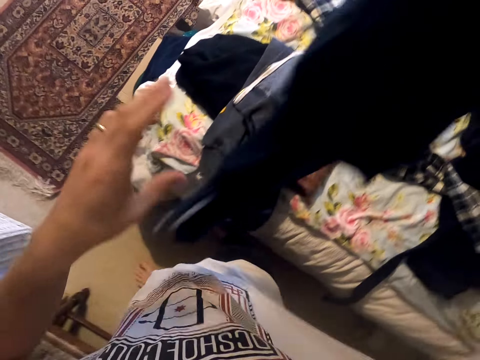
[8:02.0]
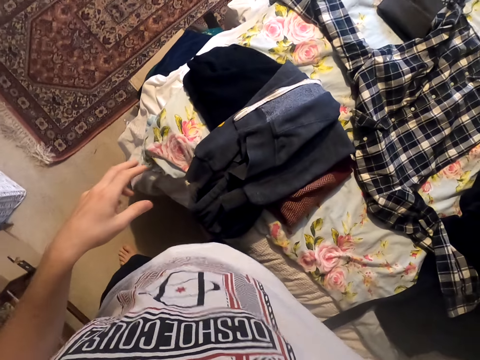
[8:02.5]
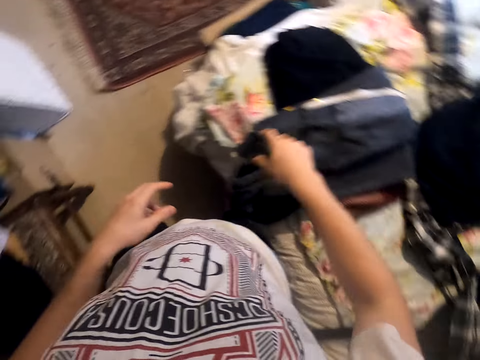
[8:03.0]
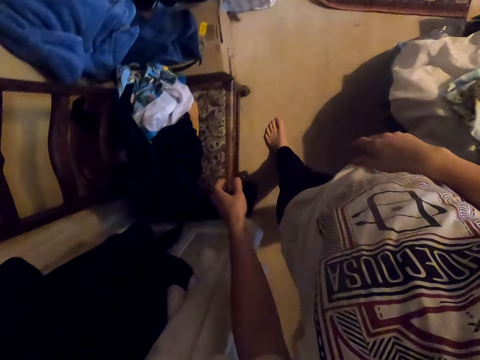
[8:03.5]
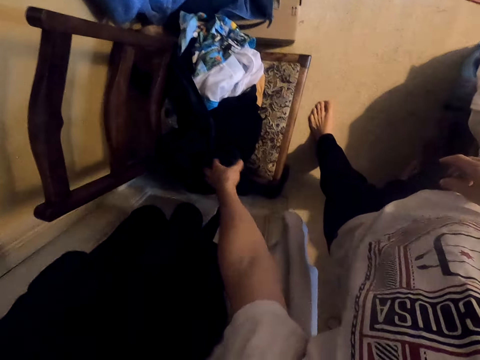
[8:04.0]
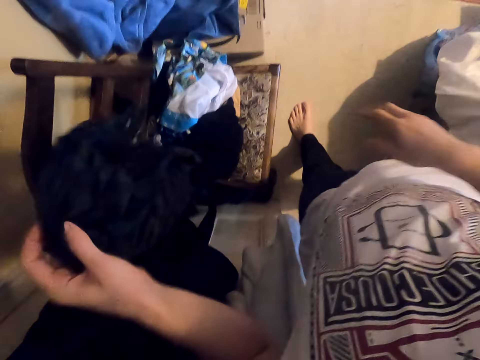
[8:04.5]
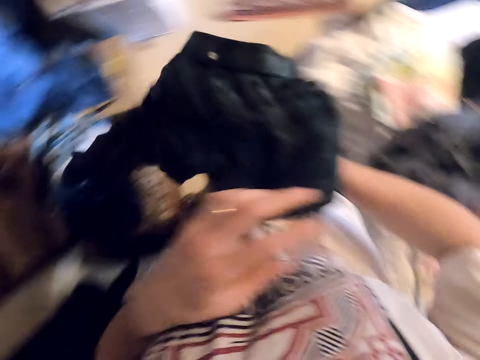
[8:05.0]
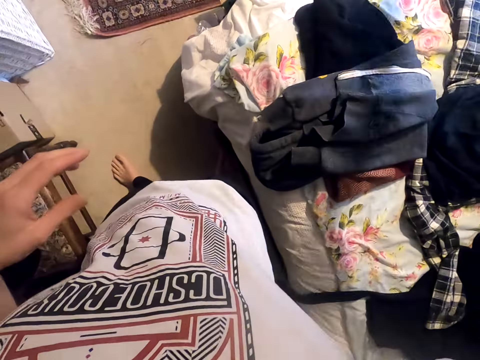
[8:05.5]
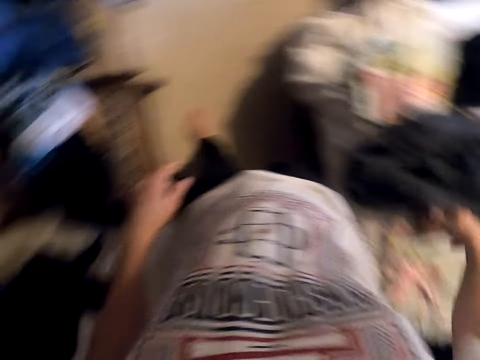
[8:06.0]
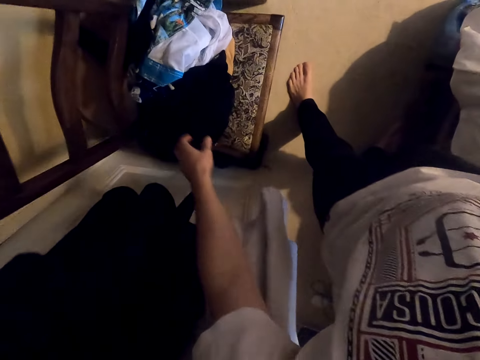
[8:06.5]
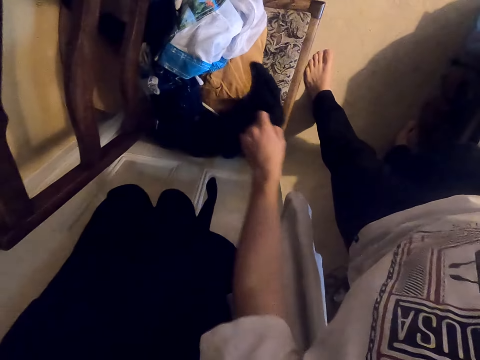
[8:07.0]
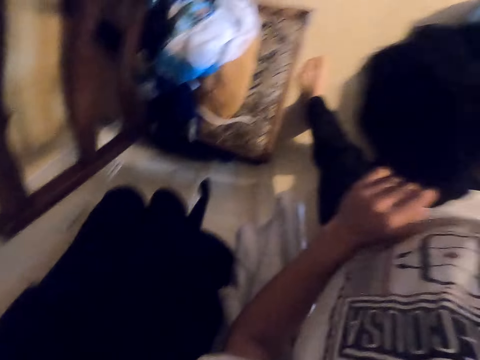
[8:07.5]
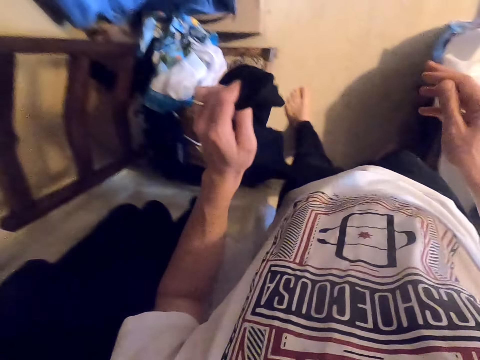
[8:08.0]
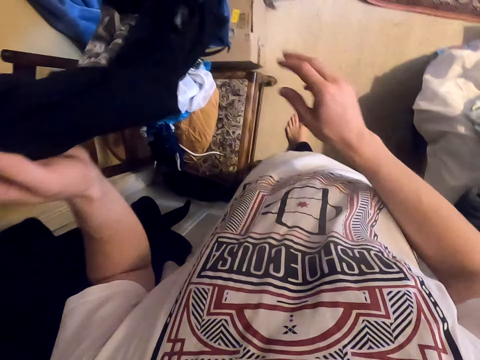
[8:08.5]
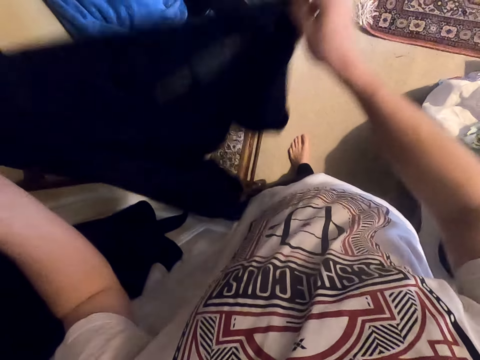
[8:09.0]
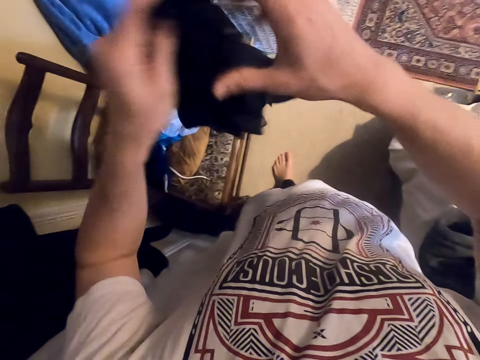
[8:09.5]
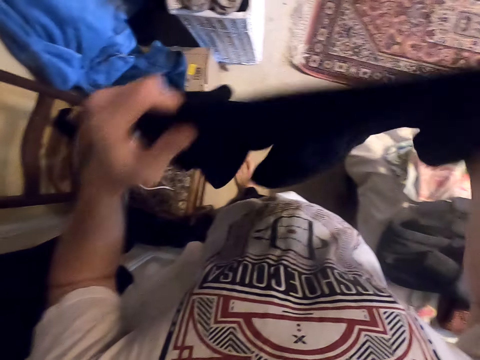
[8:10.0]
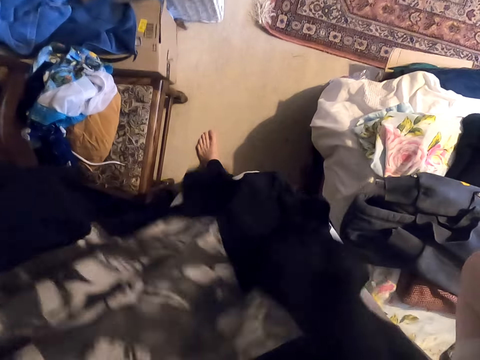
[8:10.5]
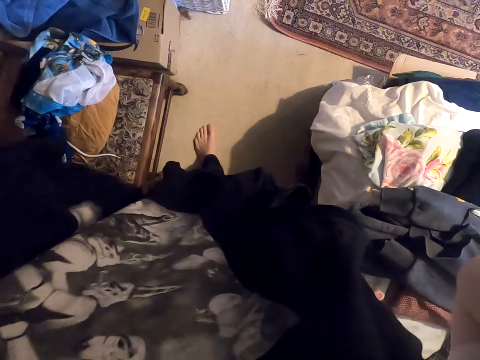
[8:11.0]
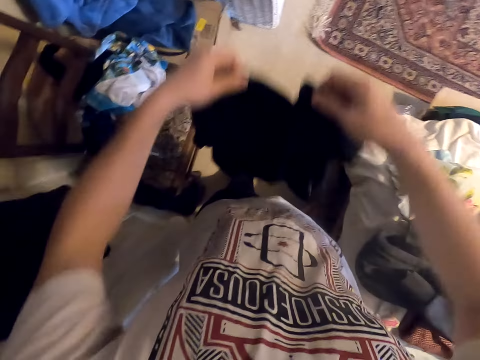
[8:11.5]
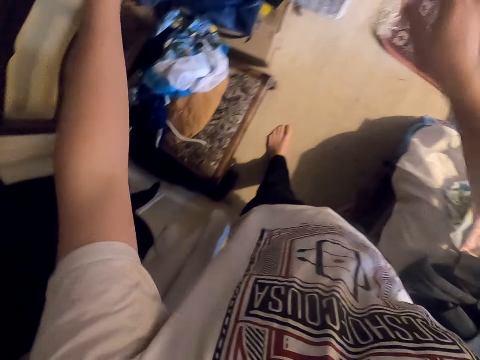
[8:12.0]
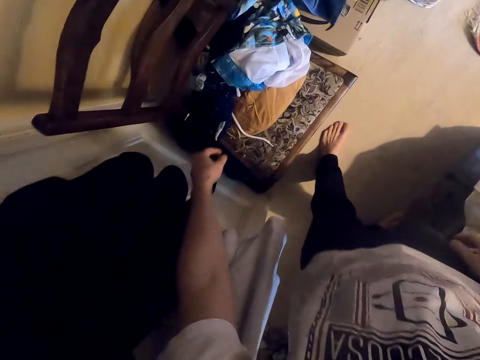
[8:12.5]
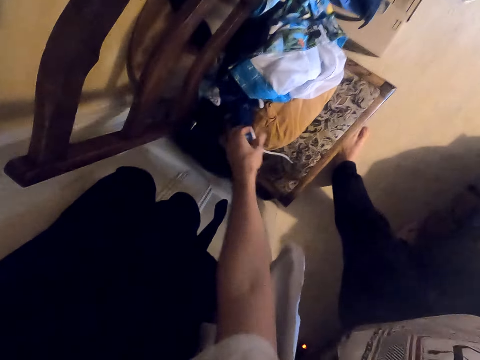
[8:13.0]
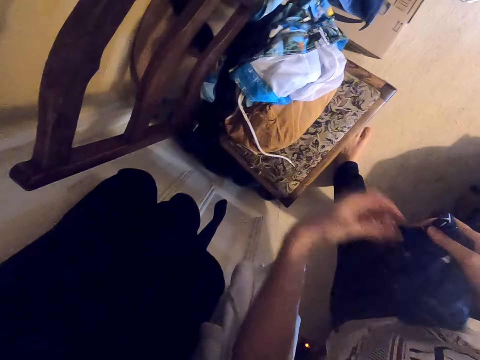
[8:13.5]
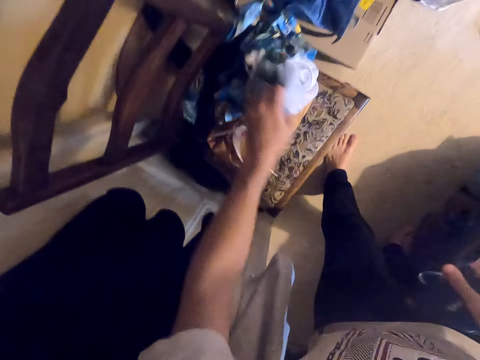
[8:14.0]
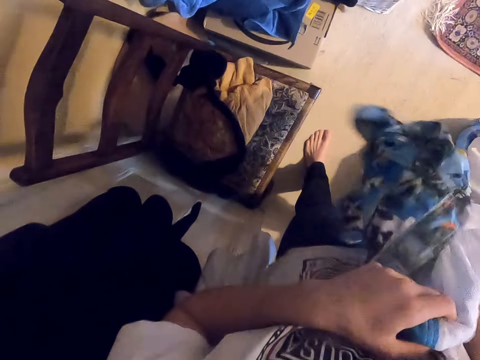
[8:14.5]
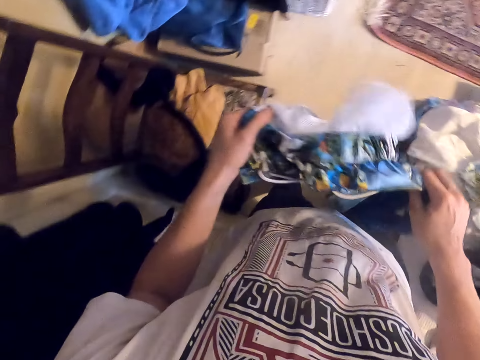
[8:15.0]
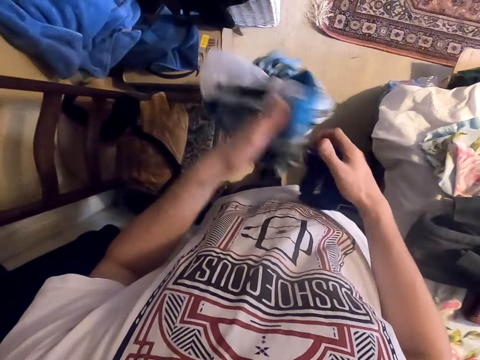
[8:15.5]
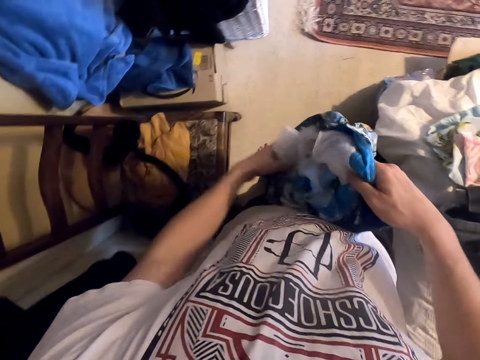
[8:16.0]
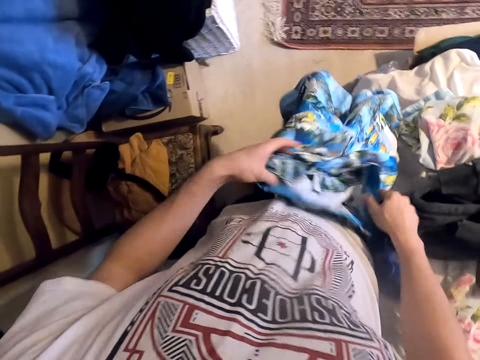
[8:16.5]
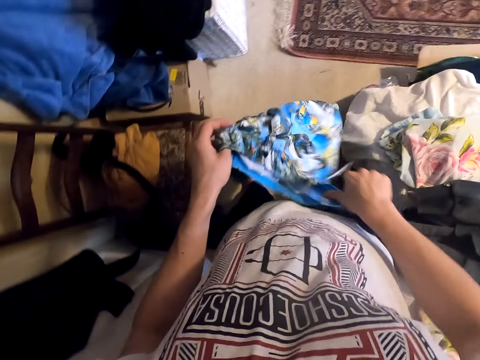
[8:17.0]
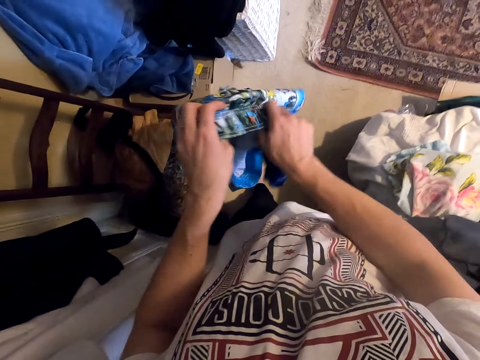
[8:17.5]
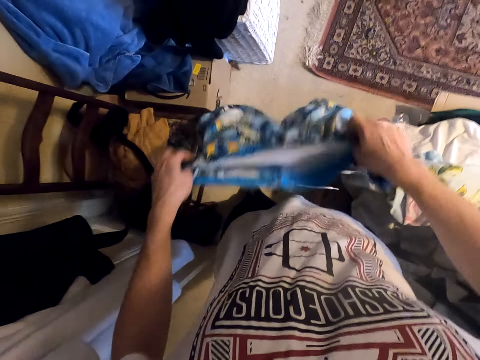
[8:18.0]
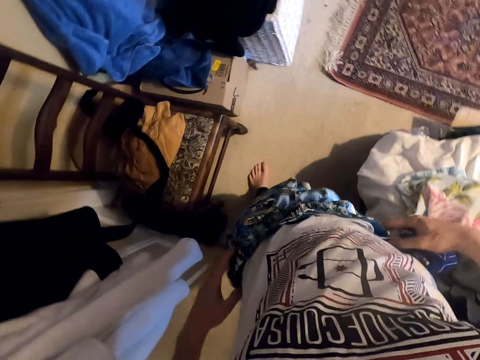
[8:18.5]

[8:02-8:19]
The camera wearer lowers the shirt. They hold the shirt. They drop the shirt. They pick the shirt. They hold the shirt. They drop the shirt. They pick a t-shirt or cloth. They hold the t-shirt. They hold the t-shirt again. They straighten the cloth. They move the t-shirt to the face. They smell the cloth. They throw the cloth. They pick a cloth. They exchange the cloth to the other hand. They pick shorts. They hold the shorts. They straighten the shorts.

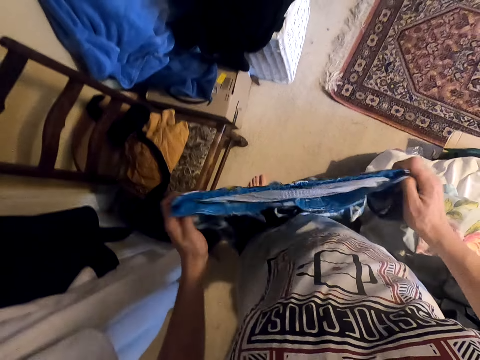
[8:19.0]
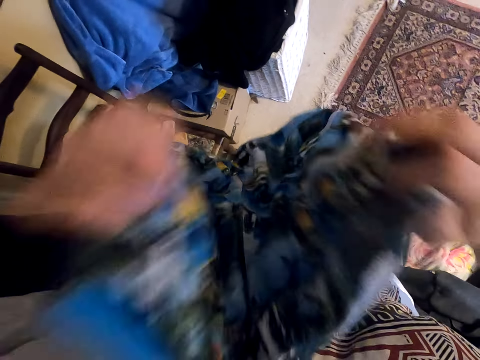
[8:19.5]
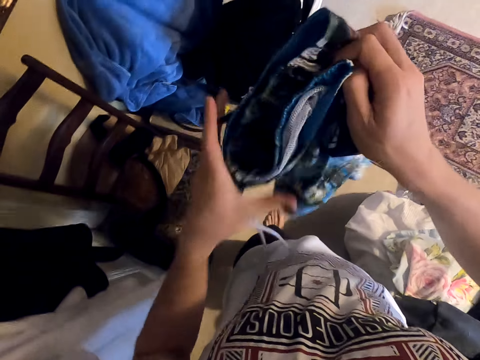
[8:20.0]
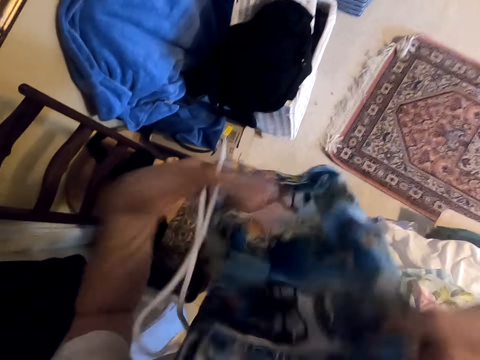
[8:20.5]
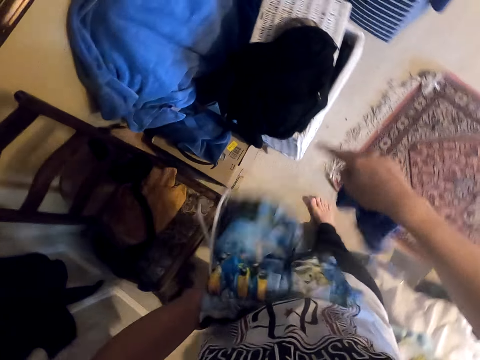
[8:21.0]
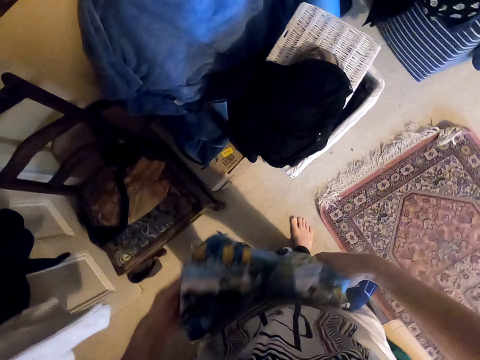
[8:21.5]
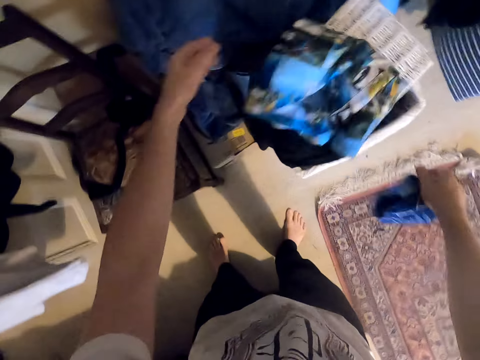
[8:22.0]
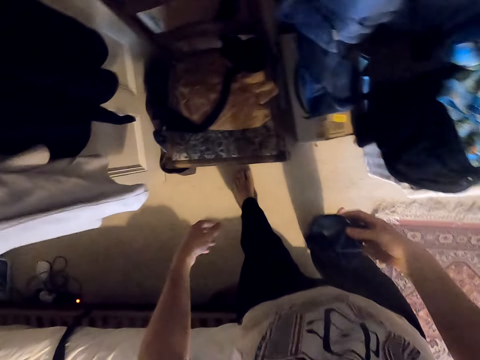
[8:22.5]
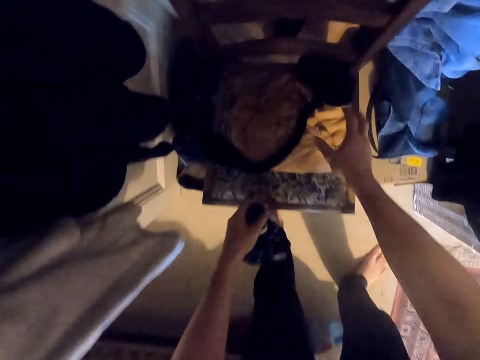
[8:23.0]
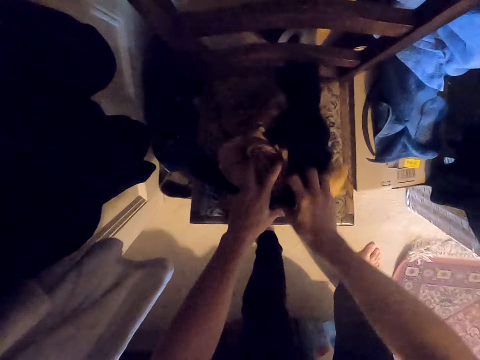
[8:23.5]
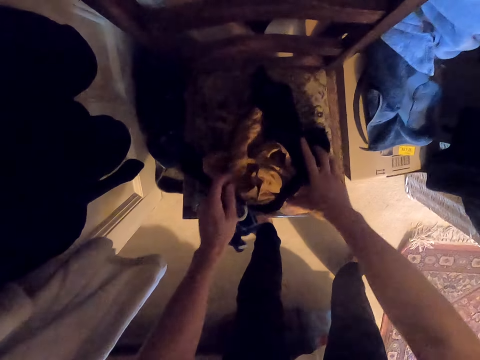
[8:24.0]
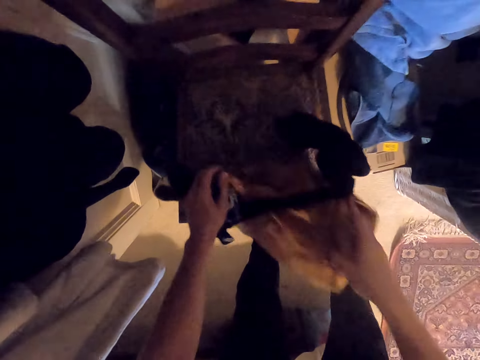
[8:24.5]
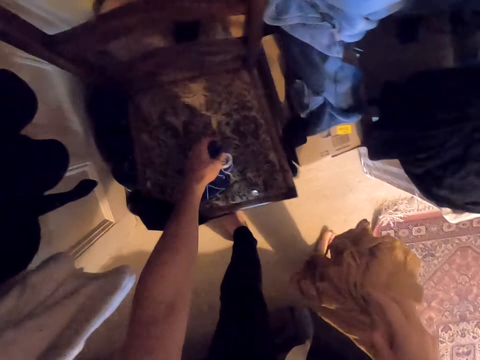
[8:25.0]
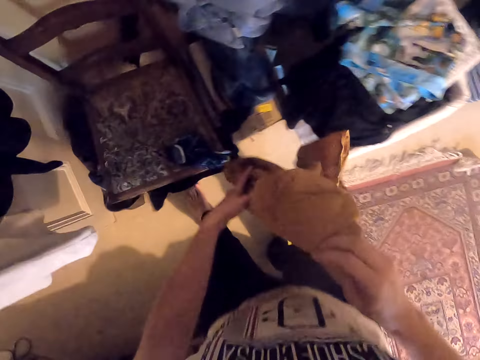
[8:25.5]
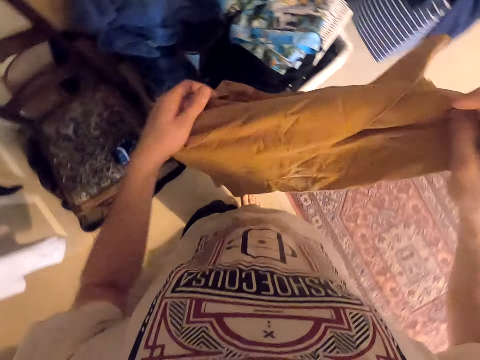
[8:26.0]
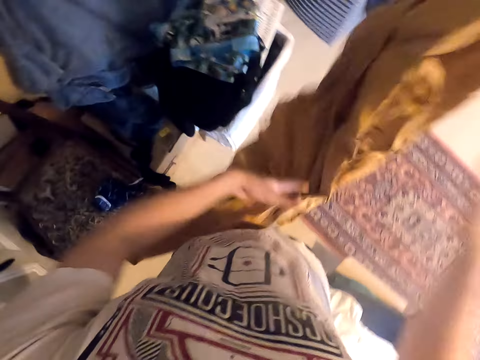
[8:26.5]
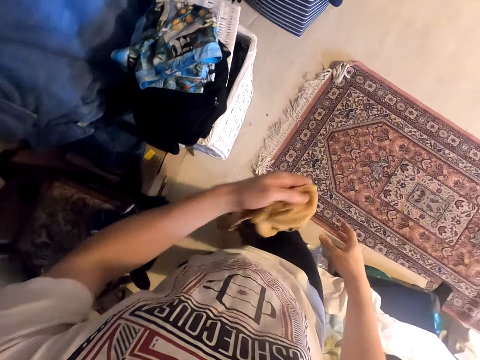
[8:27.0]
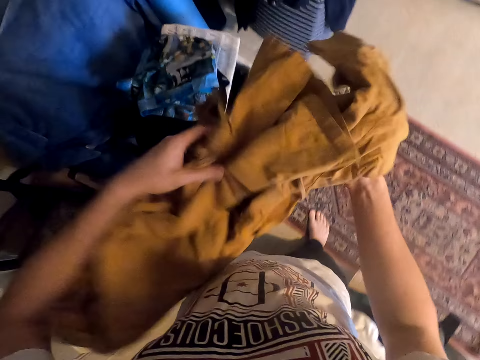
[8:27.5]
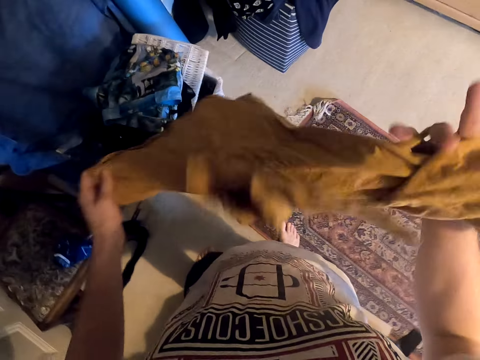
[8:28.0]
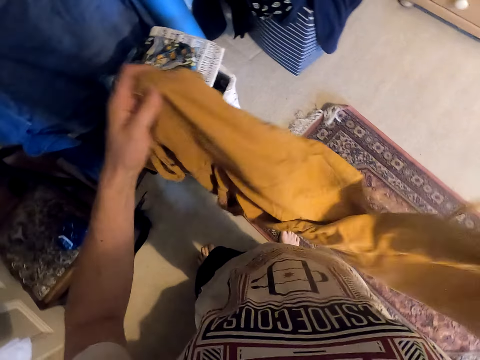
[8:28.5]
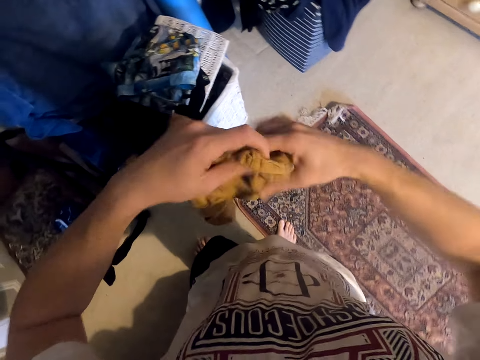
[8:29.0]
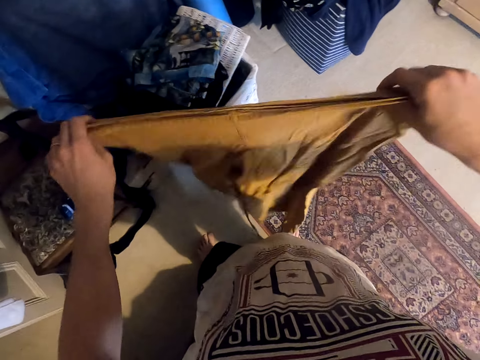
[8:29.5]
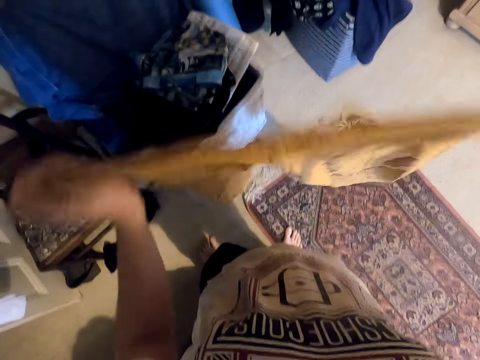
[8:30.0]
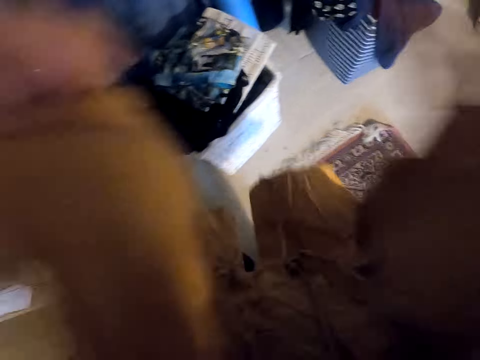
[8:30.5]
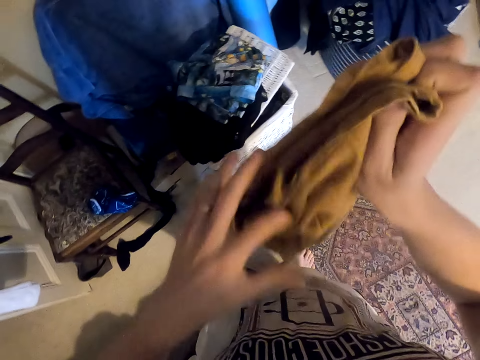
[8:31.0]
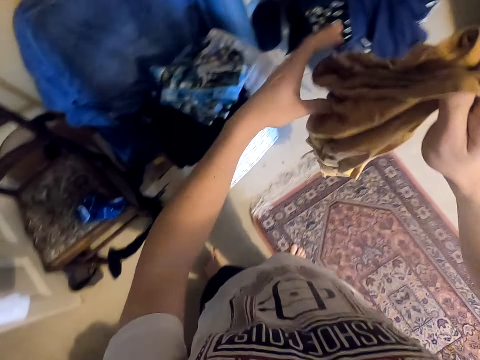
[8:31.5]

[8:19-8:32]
The camera wearer folds the shorts. They fold the shorts again. They throw the shorts. They exchange the cloth to the other hand. They touch the clothes. They pick a cloth. They touch the clothes. They pick pants. They put the cloth on the chair. They hold the pants. They throw the pants. They straighten the cloth. They throw the pants. They hold the pants. They fold the pants.
